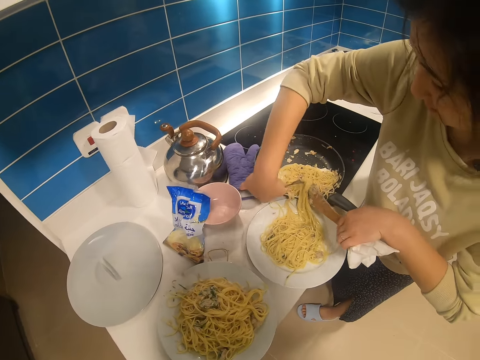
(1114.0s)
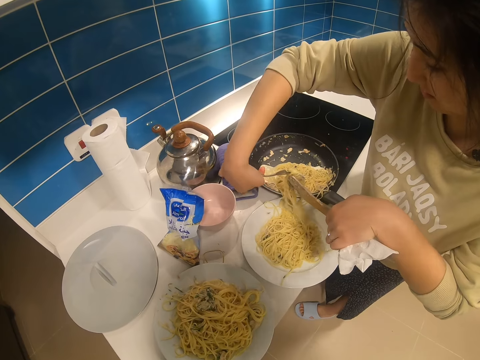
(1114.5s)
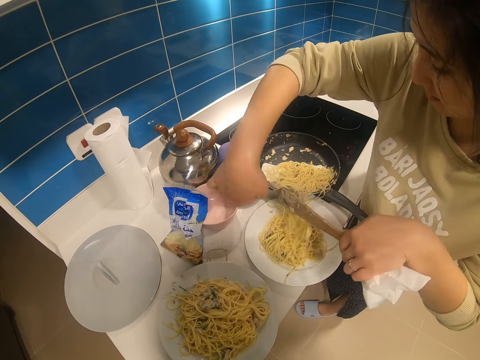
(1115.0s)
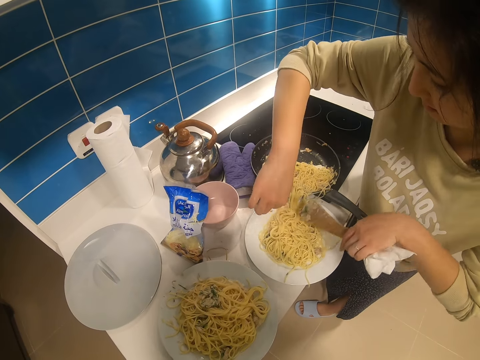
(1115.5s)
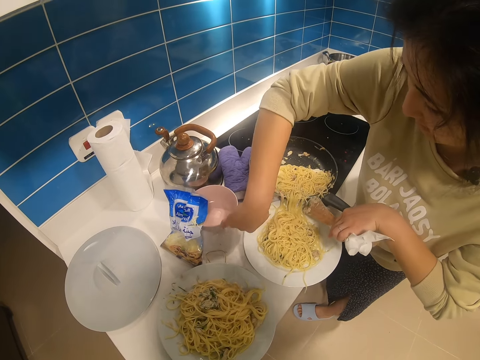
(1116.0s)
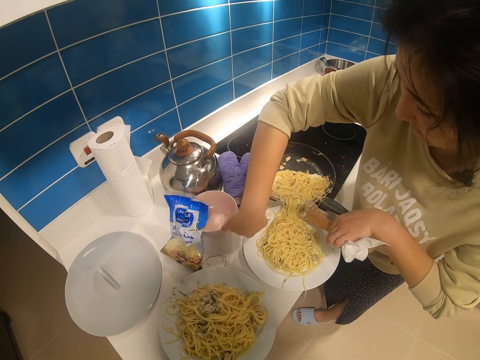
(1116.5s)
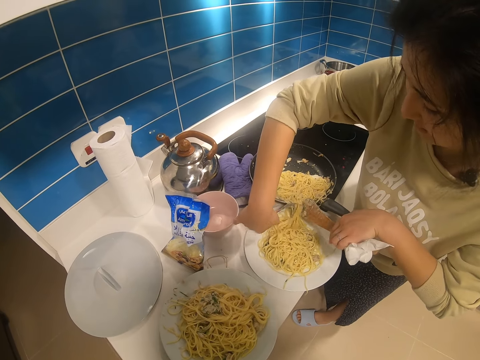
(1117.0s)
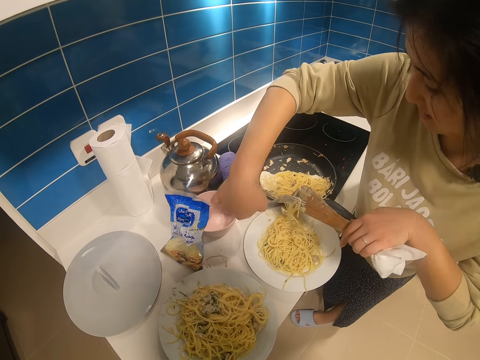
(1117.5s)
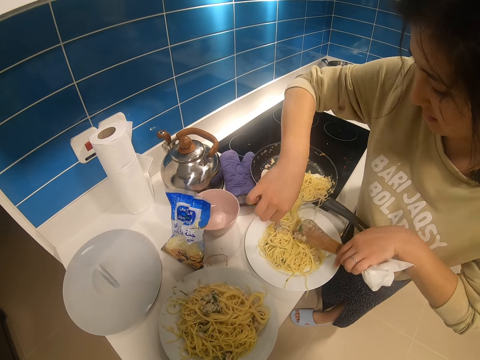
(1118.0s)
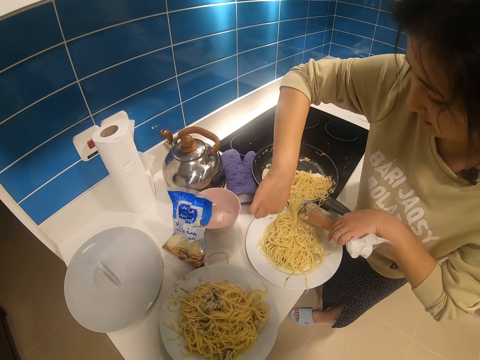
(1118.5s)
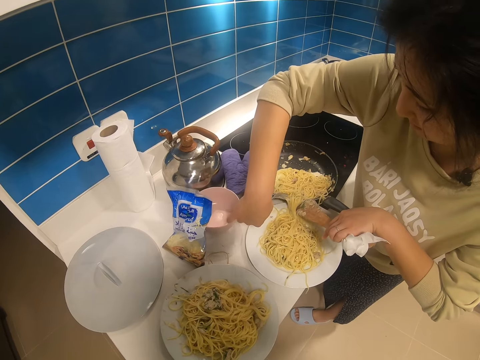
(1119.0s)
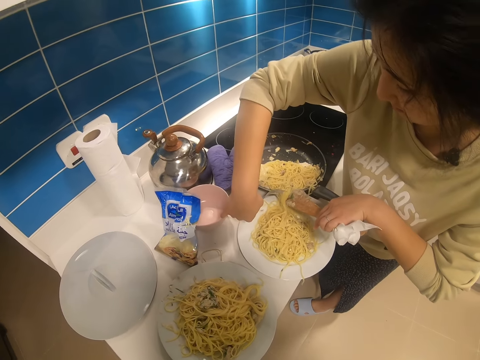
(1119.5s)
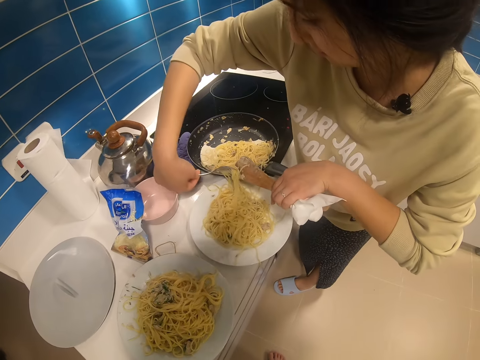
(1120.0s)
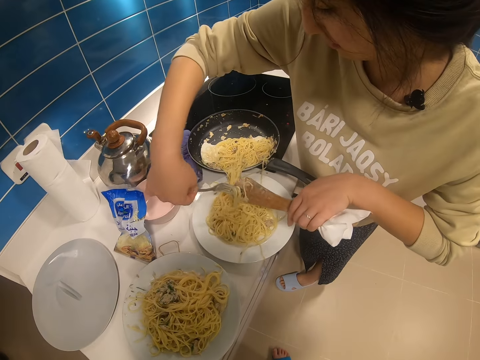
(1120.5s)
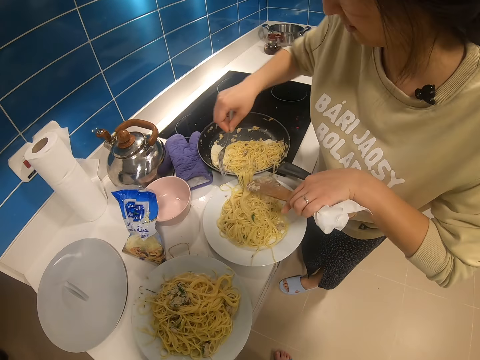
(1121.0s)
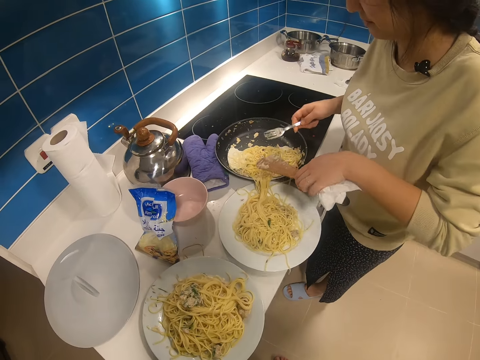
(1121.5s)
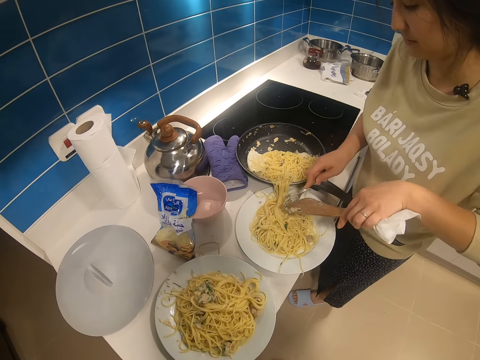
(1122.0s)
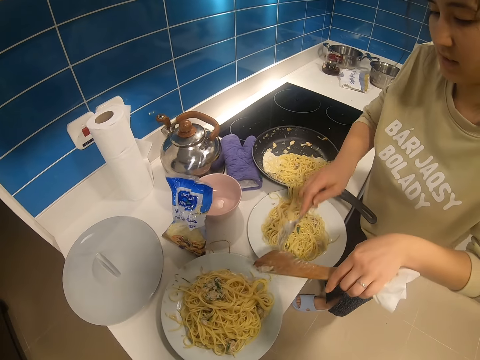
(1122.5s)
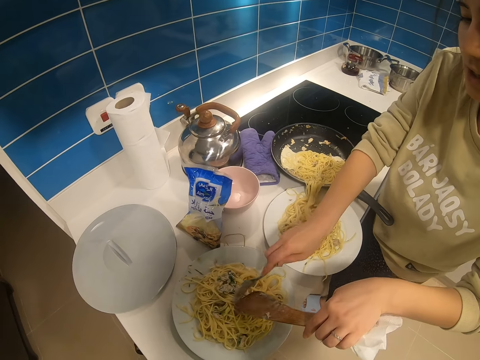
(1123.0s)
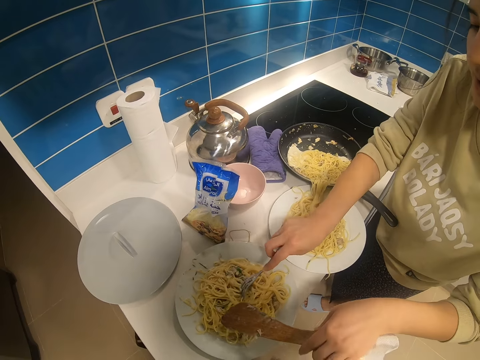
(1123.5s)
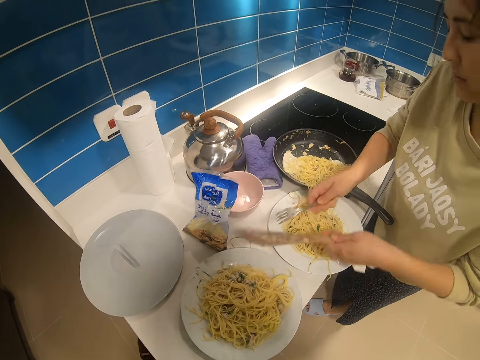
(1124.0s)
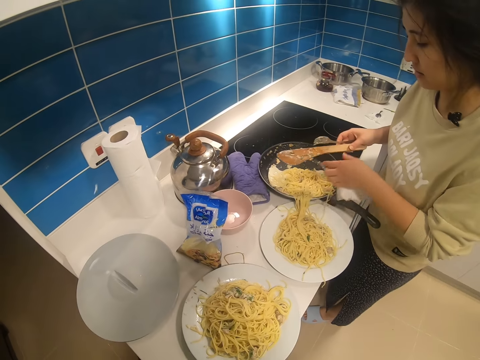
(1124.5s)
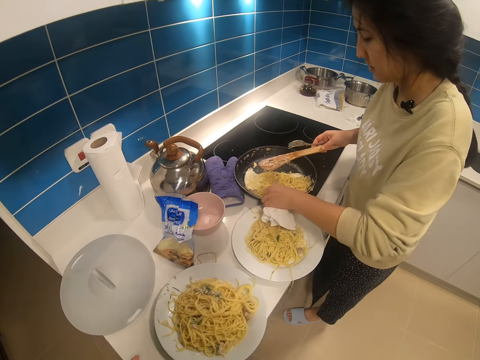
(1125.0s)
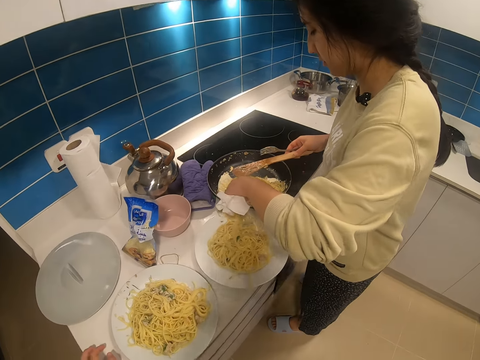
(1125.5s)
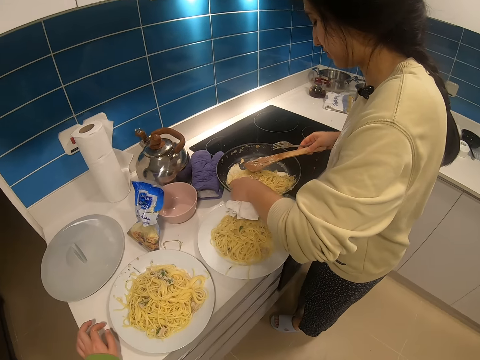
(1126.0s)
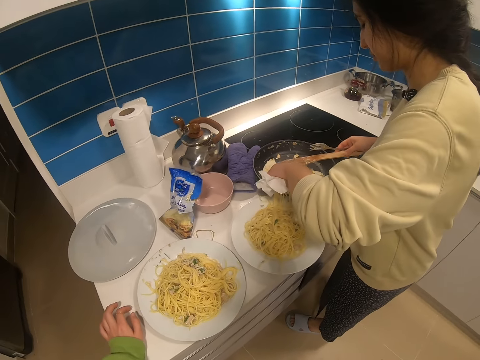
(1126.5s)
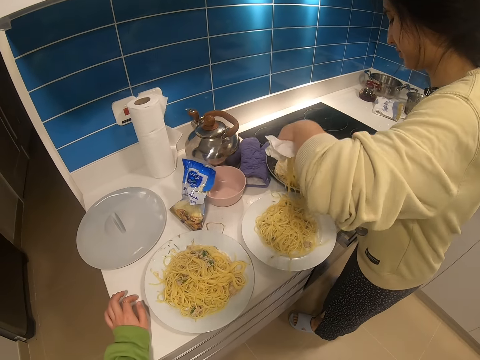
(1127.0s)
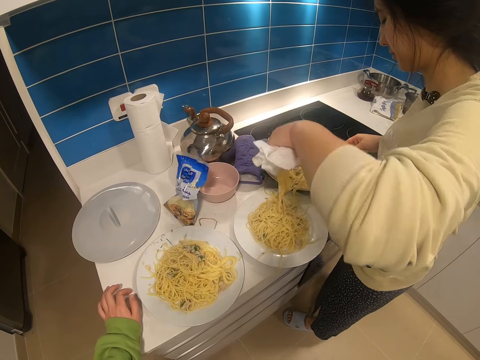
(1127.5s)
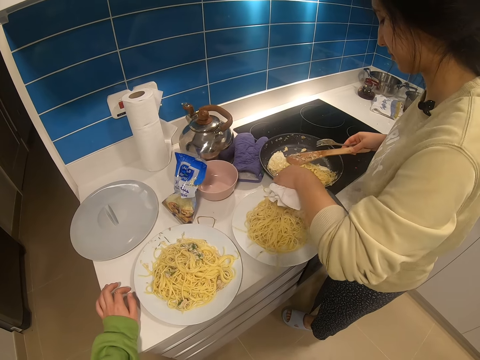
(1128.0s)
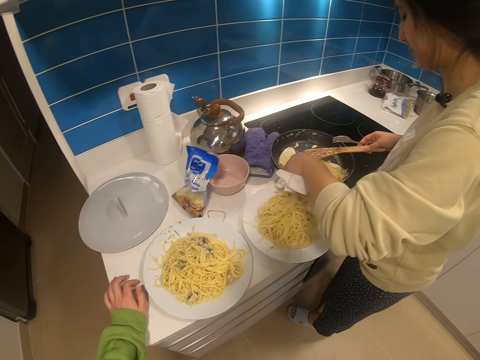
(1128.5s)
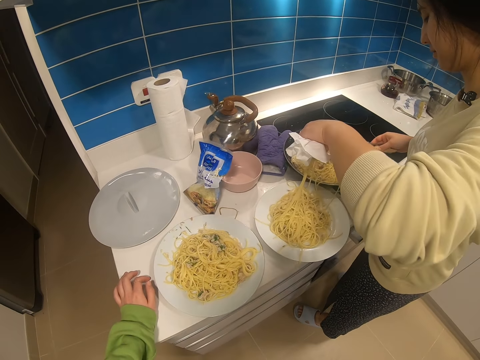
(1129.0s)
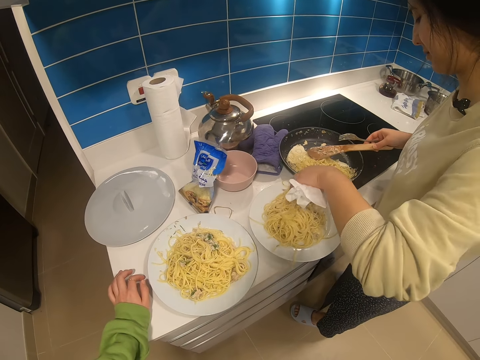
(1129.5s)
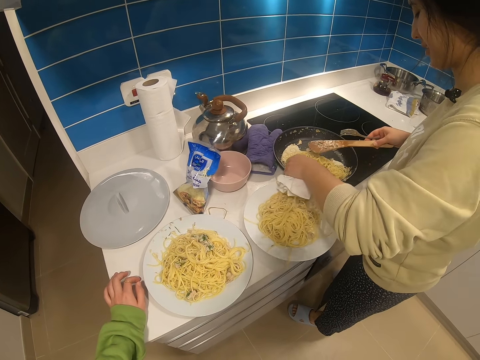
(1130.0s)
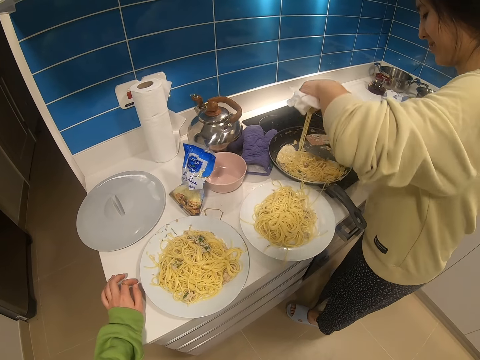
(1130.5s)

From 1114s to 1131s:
A woman holds a fork. The woman puts spaghetti on a plate. The camera wearer dialogues with the woman. The woman puts spaghetti on the plate.

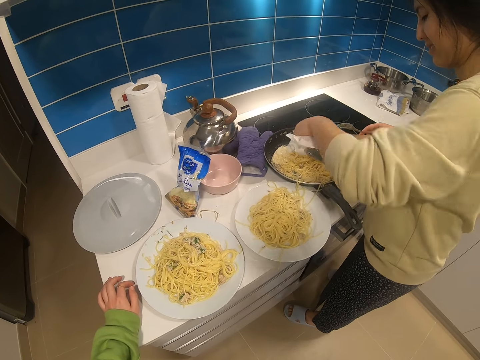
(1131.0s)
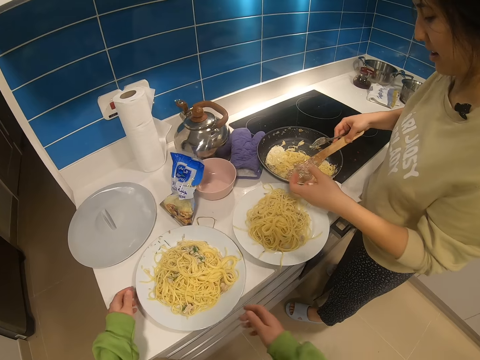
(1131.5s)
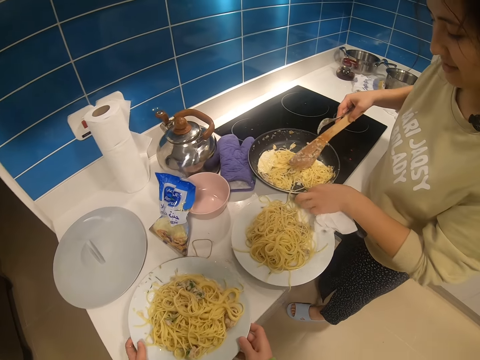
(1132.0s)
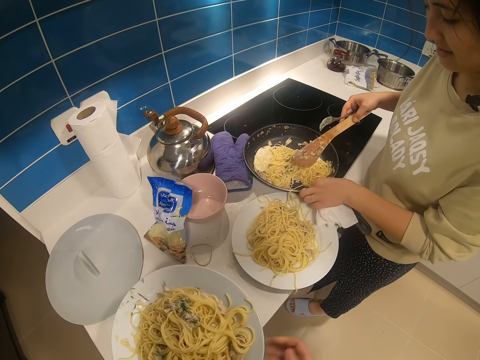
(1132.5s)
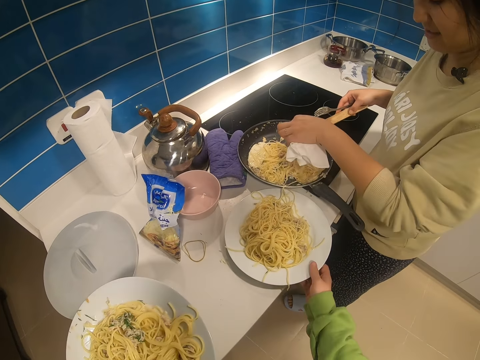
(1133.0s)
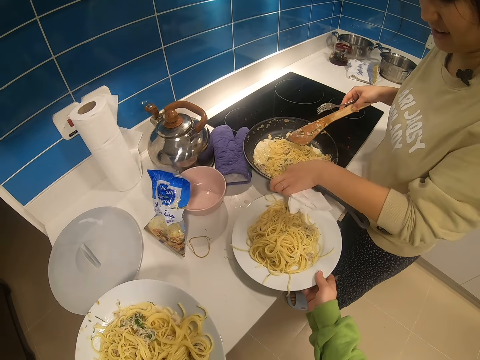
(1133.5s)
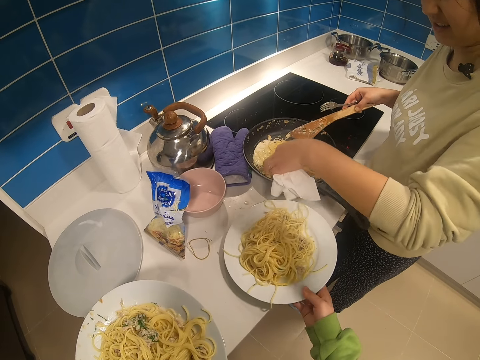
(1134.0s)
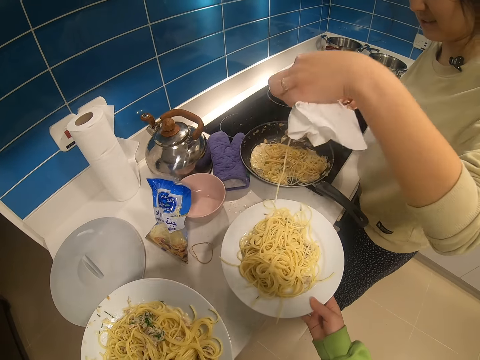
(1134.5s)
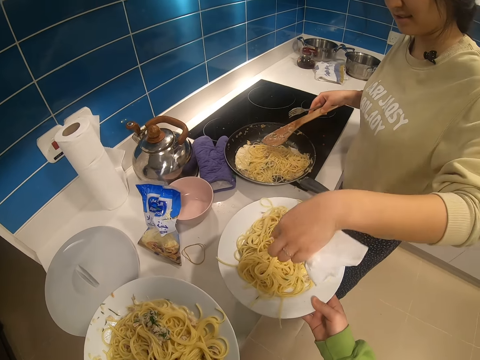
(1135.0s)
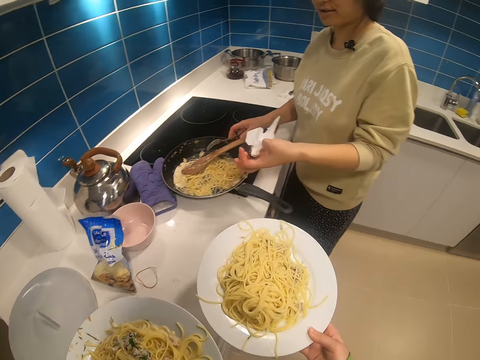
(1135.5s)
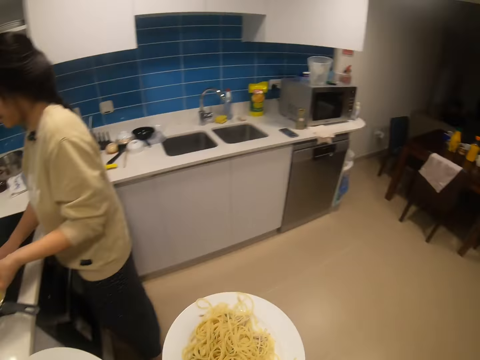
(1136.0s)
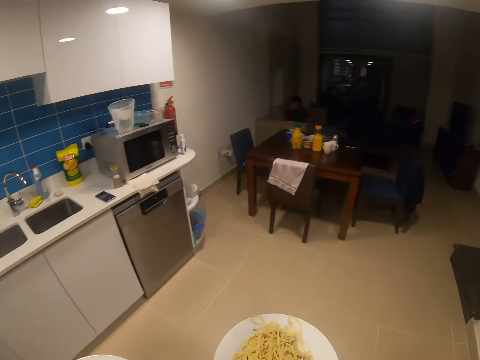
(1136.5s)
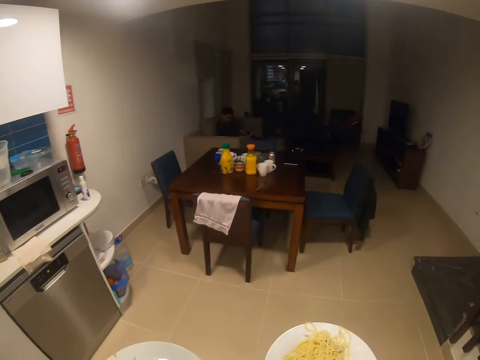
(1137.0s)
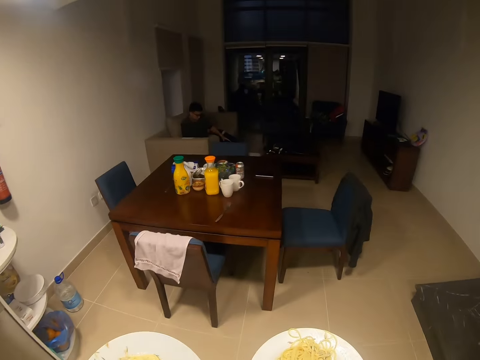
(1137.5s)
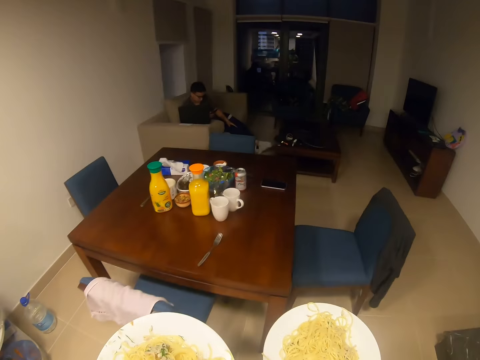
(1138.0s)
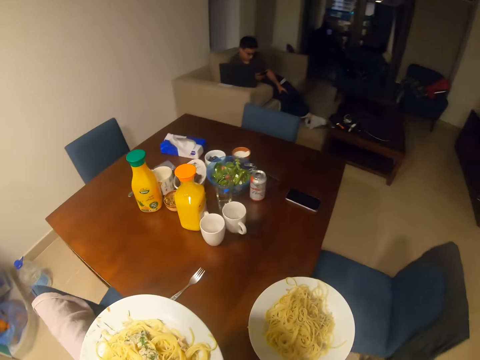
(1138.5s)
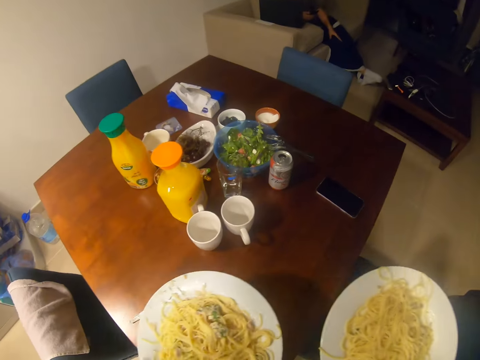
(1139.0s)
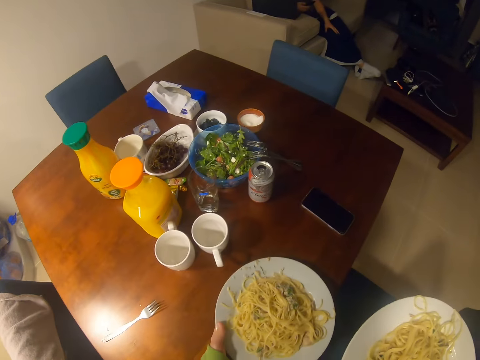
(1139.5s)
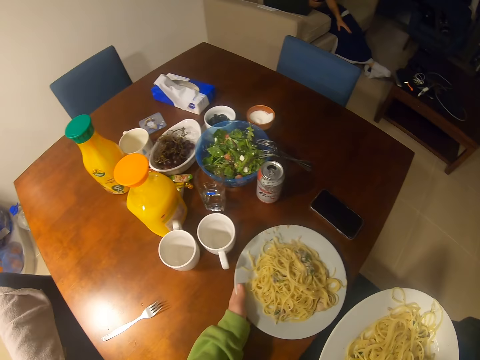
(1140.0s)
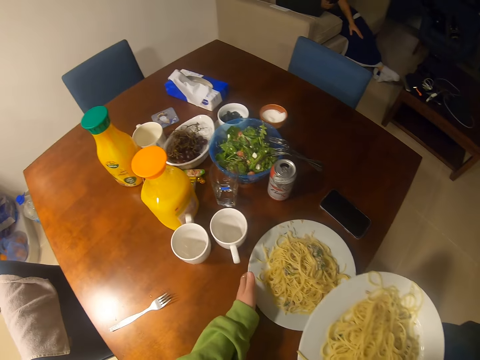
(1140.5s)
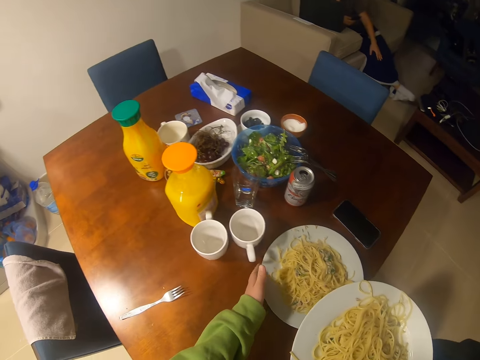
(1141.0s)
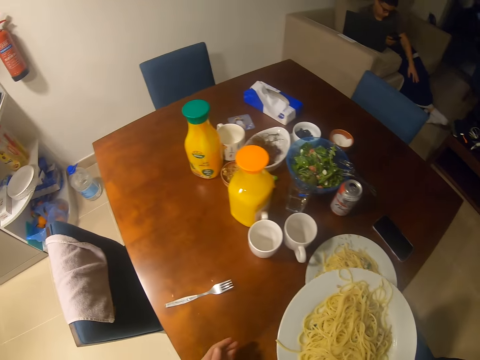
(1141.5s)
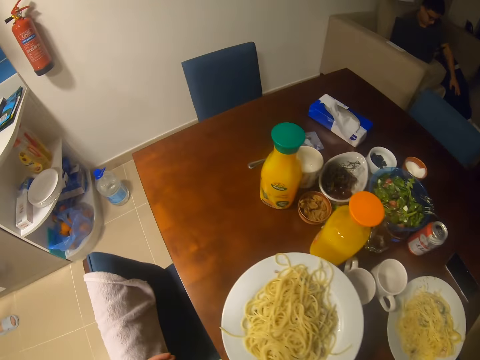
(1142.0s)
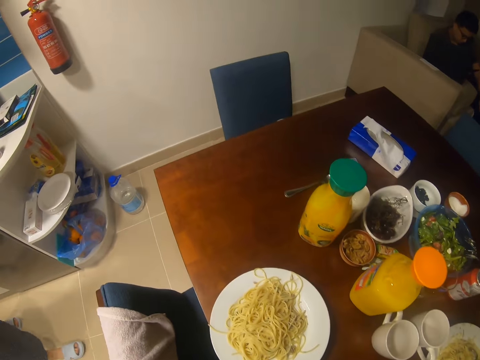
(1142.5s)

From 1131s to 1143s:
The camera wearer picks up the plates. They walk in the house. They place the plates on the table.
